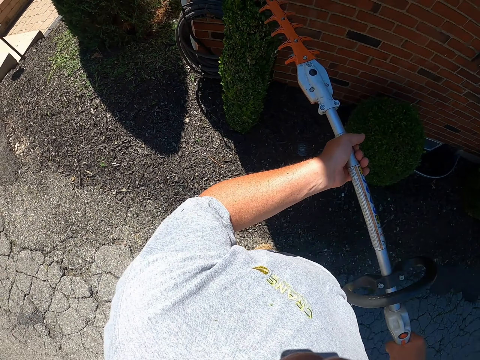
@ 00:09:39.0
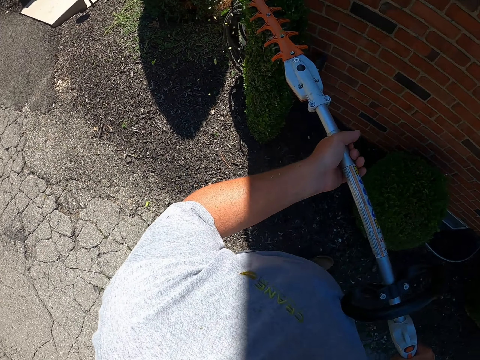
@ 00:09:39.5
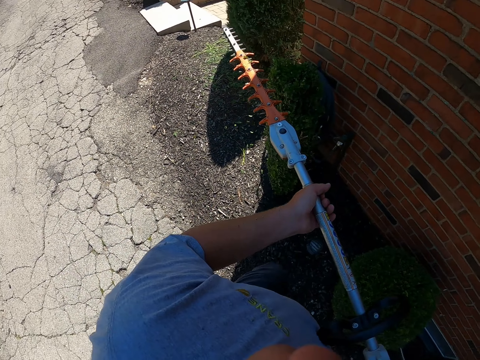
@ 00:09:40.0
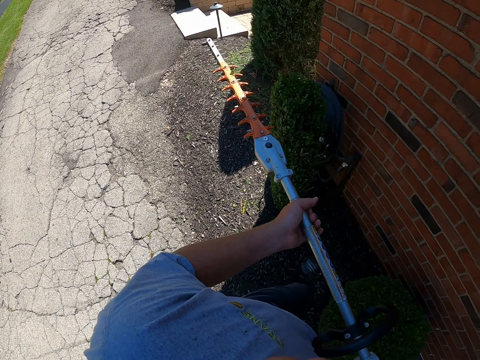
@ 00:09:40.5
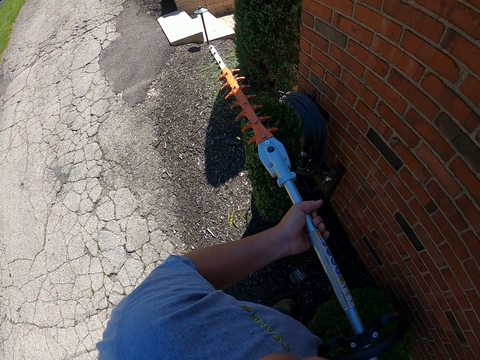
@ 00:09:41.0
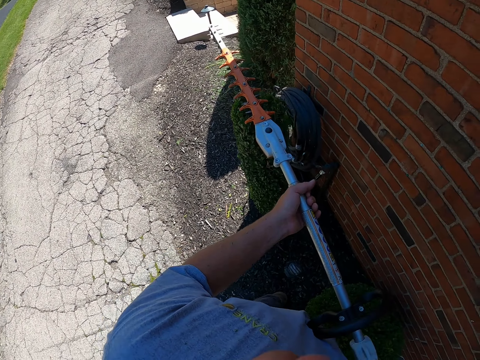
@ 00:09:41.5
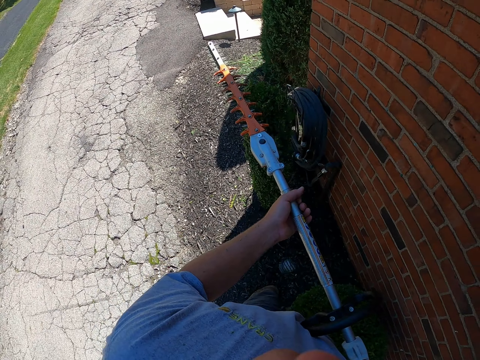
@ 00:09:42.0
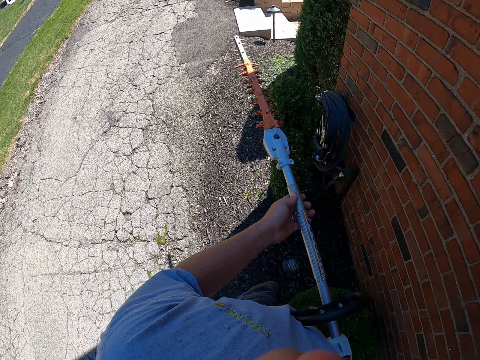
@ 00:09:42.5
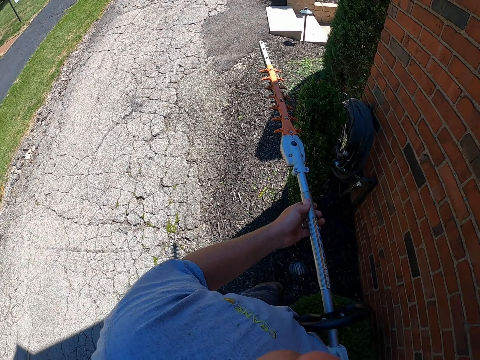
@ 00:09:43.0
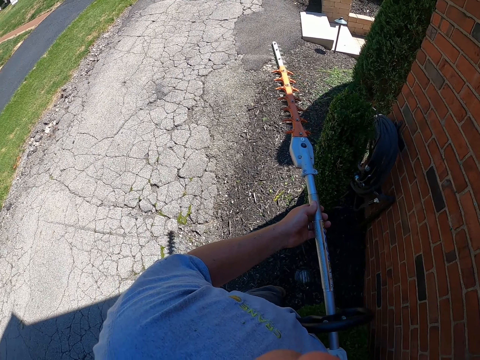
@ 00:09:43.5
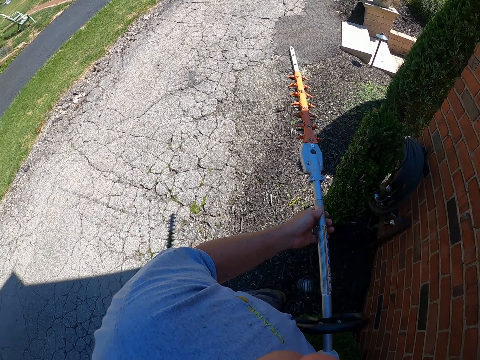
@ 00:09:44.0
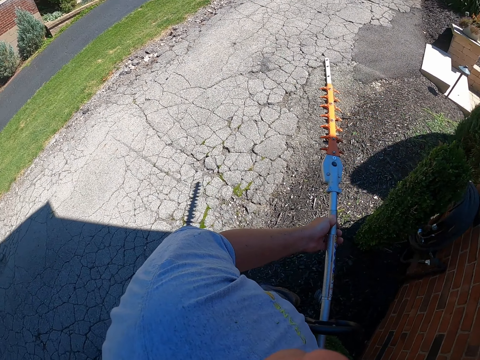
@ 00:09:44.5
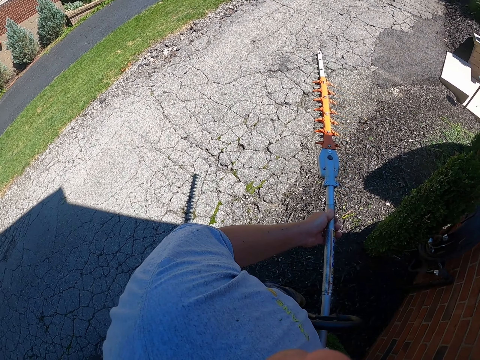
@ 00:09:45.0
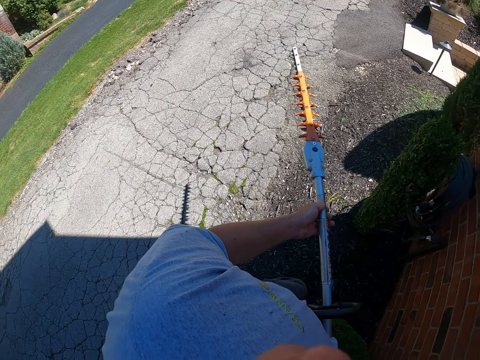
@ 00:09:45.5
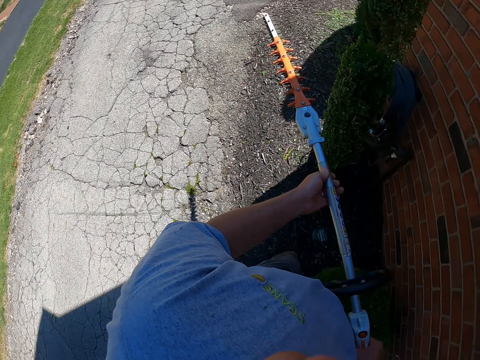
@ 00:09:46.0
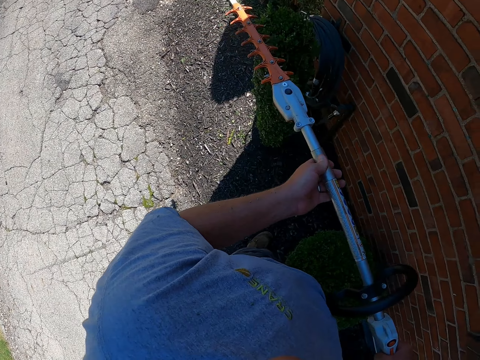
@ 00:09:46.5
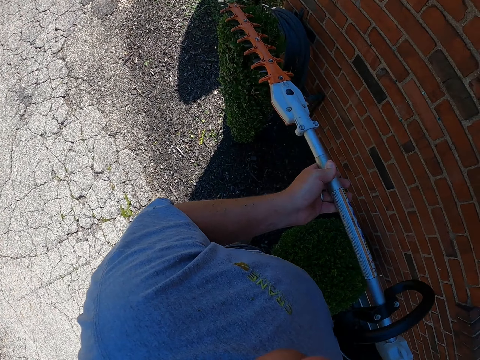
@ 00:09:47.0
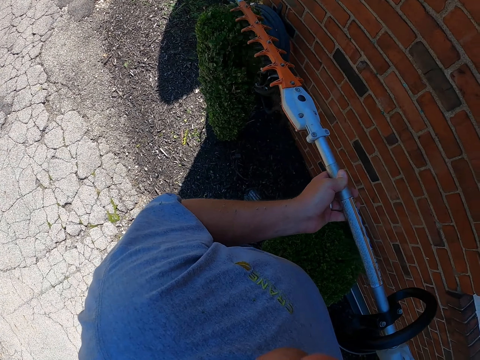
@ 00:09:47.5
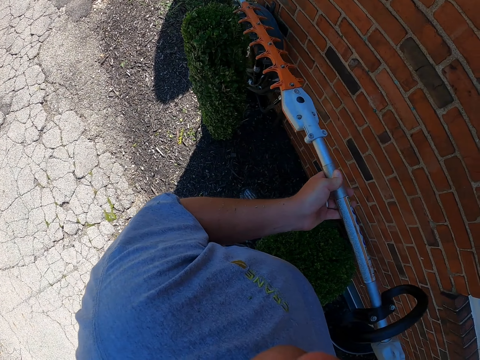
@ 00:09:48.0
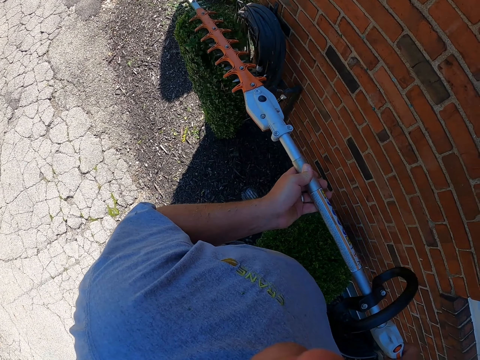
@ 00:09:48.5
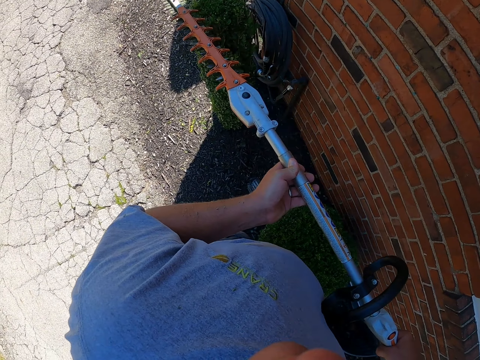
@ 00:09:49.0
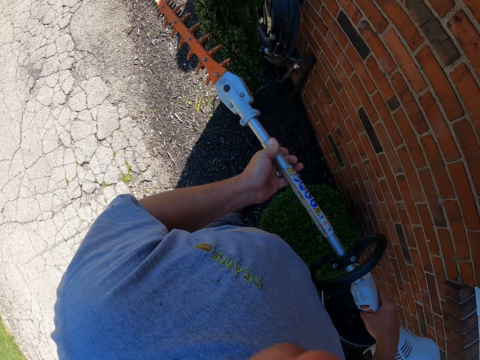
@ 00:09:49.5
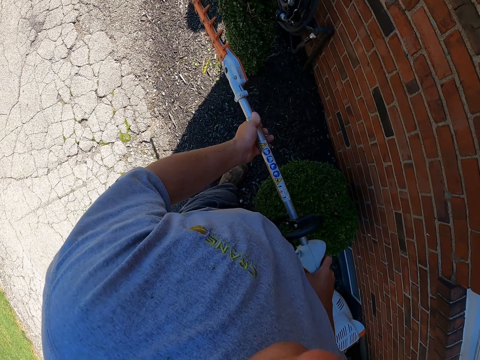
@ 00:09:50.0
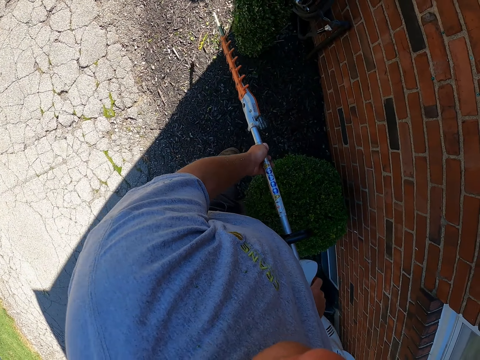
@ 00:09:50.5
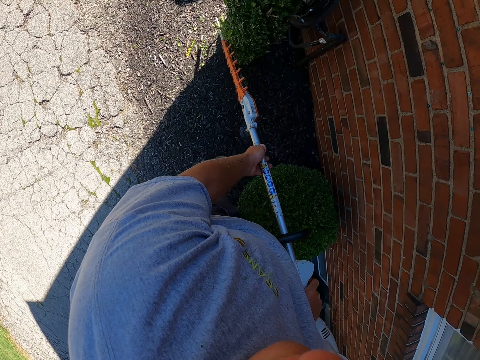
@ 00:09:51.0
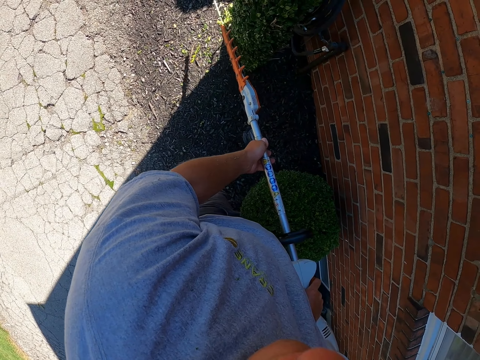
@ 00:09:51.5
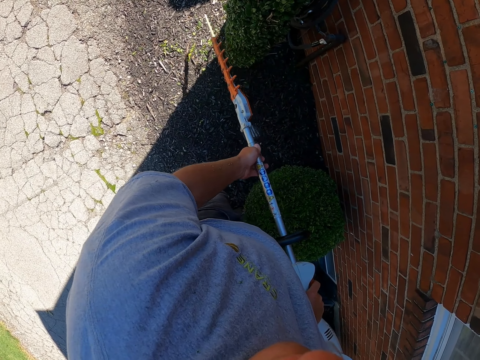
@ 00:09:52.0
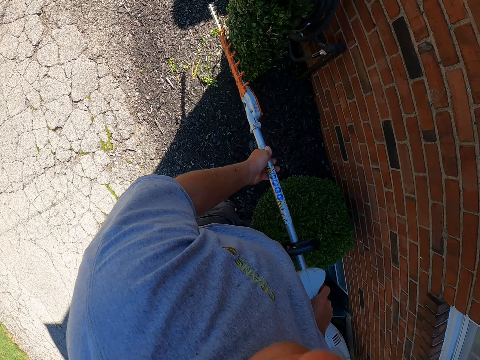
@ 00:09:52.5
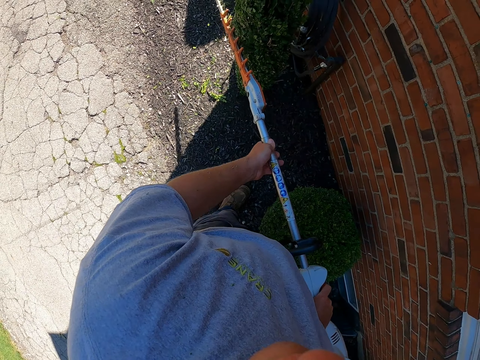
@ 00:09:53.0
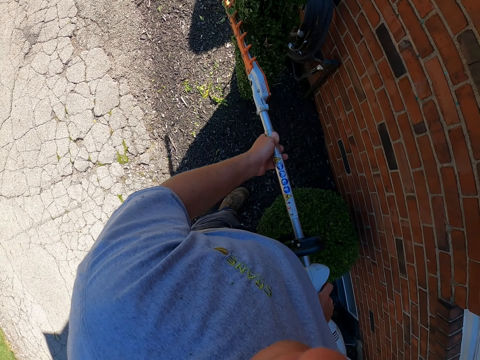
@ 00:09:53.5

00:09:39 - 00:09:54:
The camera wearer trims the tree shrub with a hedge trimmer. He holds the hedge trimmer with his hands. He holds the hedge trimmer. He trims the tree shrub with the hedge trimmer.

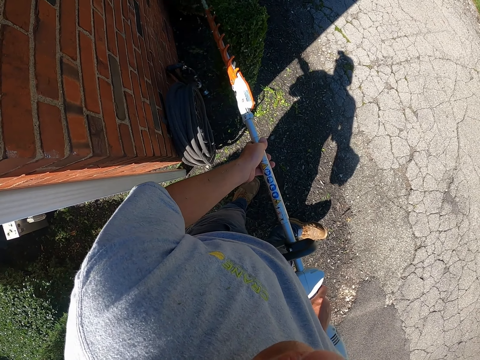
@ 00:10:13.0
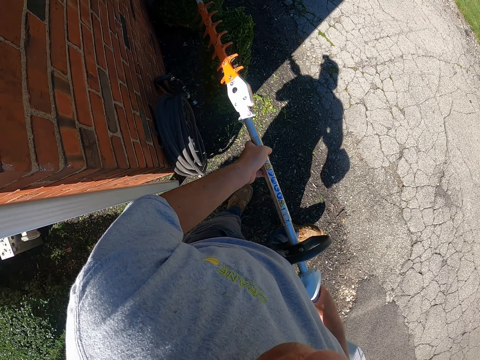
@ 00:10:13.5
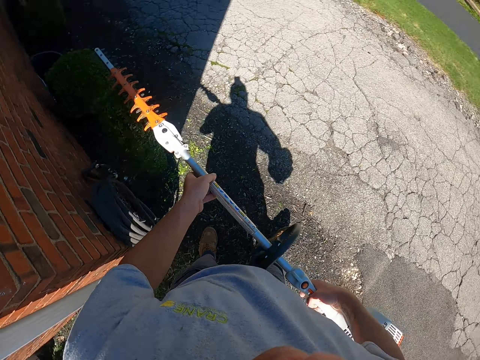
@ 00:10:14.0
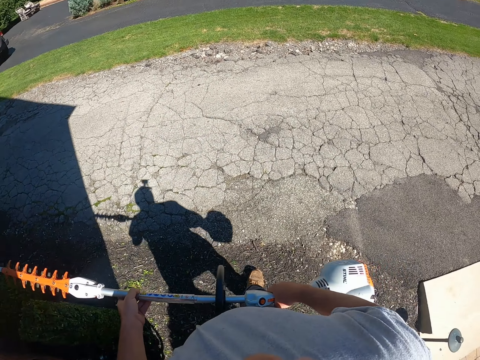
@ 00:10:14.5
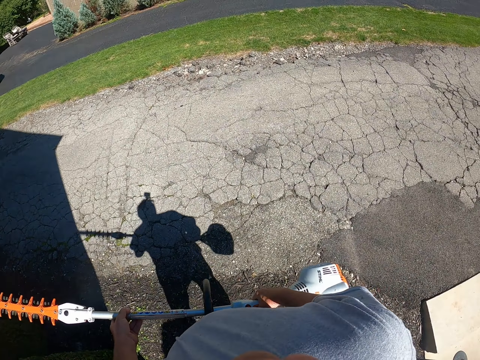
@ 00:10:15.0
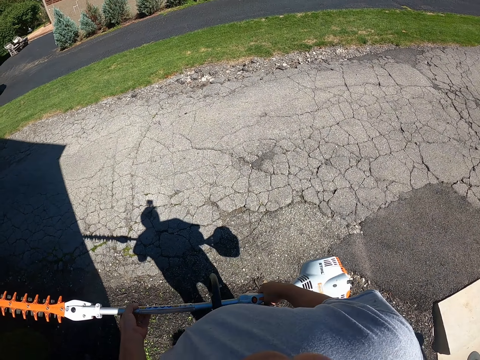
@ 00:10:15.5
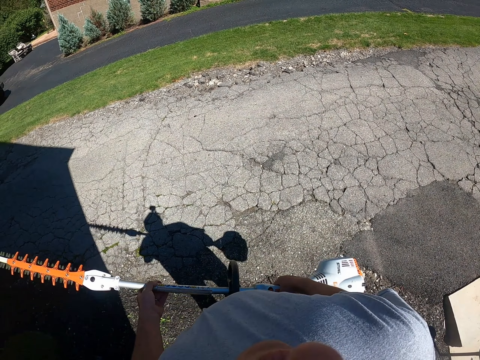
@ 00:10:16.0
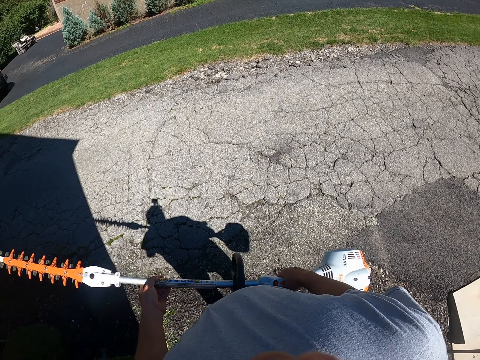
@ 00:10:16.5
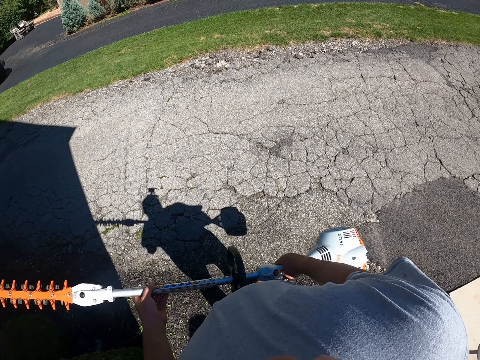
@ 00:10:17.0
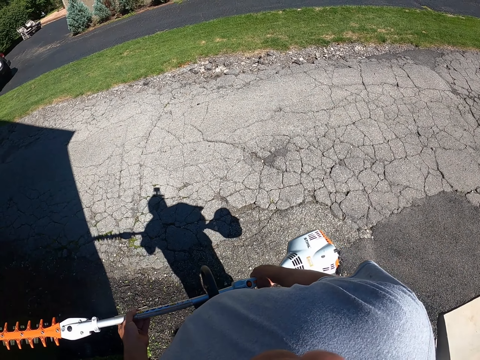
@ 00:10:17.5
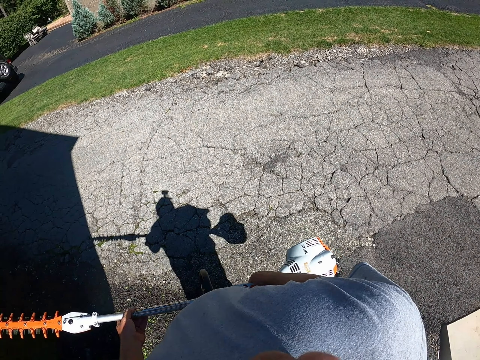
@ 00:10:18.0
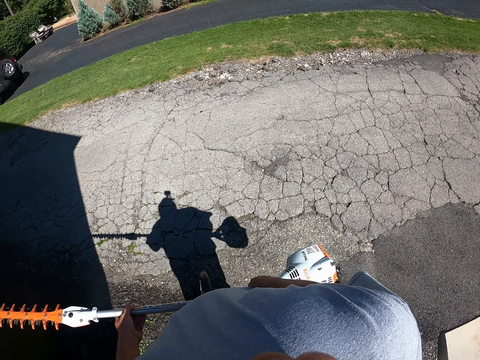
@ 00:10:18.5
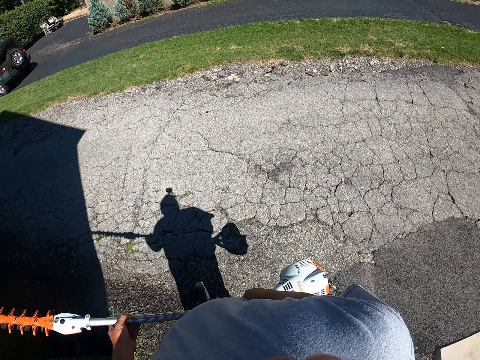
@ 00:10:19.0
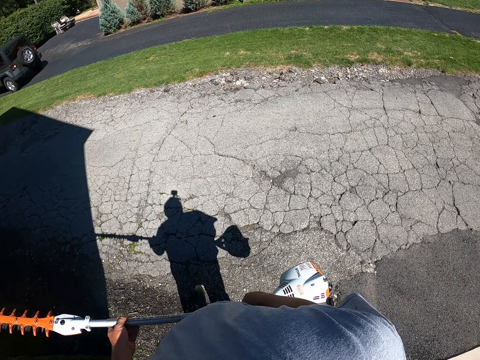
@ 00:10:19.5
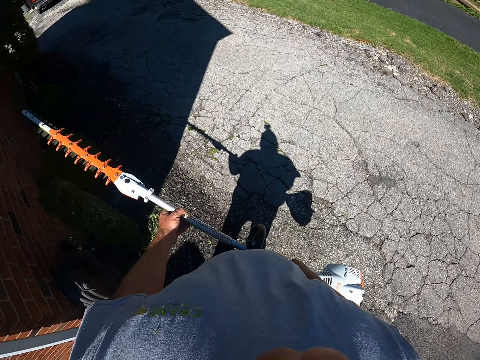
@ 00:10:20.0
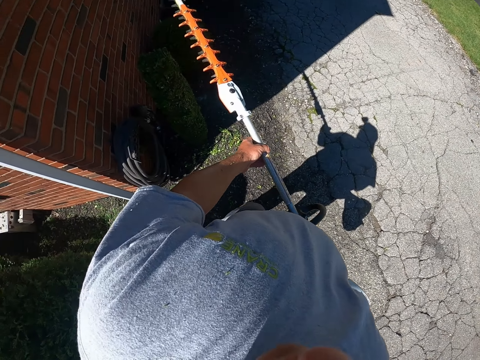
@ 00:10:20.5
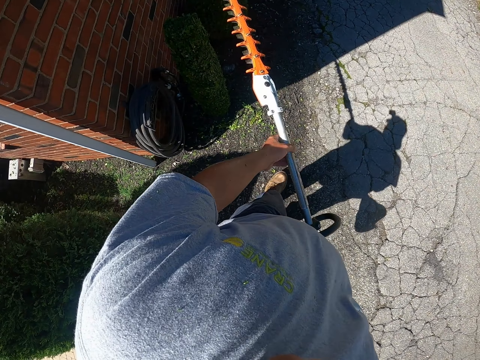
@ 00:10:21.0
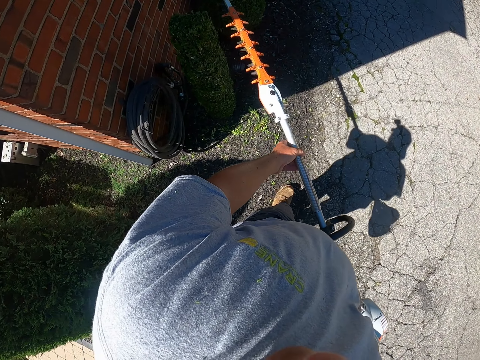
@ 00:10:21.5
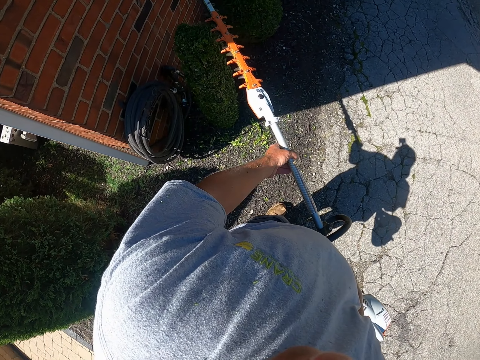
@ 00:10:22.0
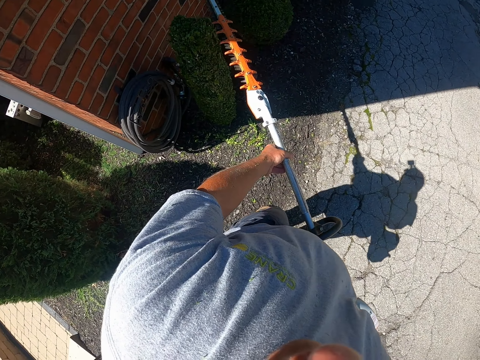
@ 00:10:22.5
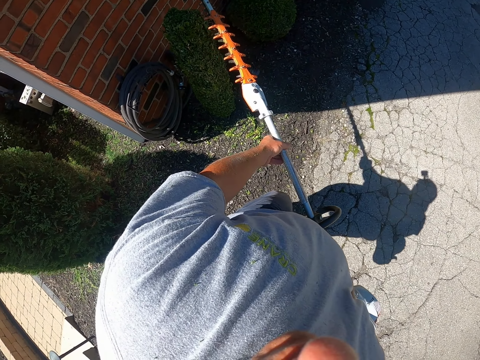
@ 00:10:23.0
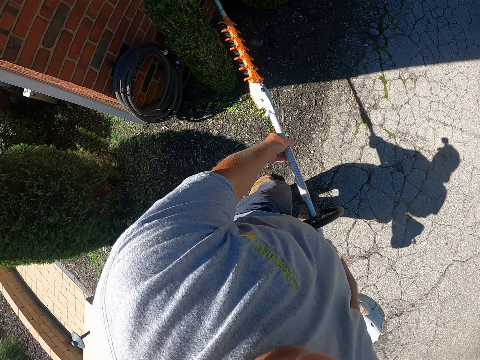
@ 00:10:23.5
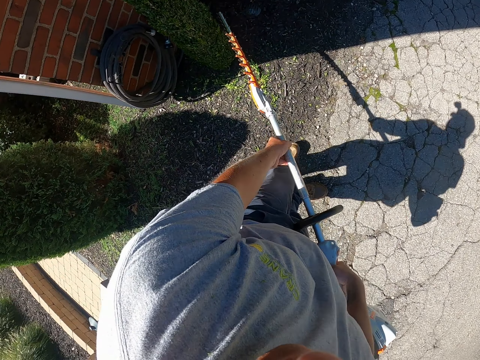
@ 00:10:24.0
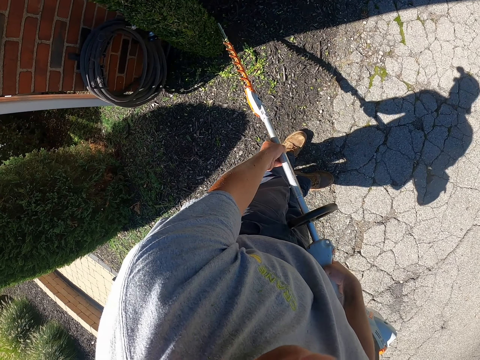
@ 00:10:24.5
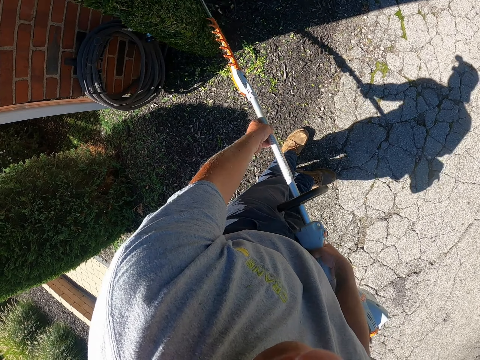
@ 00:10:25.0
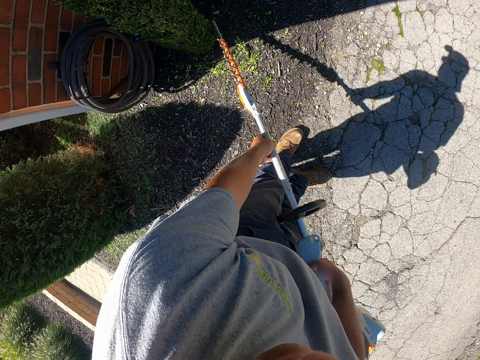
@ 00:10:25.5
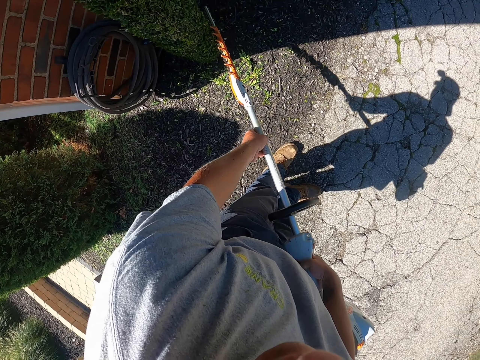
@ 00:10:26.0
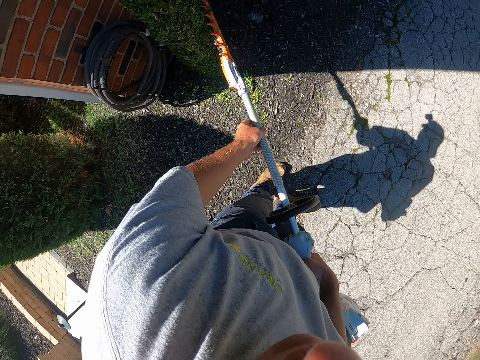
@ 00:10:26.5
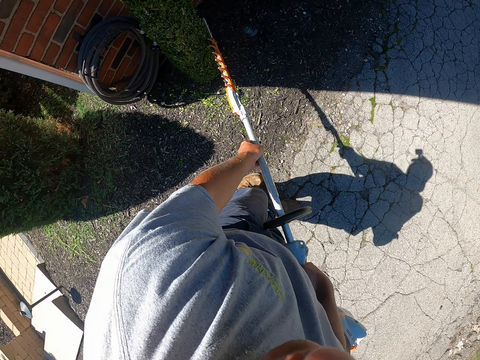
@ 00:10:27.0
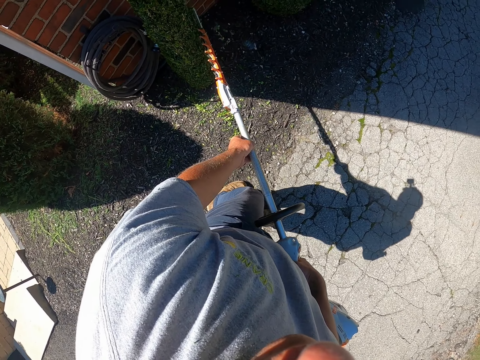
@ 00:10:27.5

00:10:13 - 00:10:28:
The camera wearer holds the hedge trimmer with his hands. He turns around. He walks on the driveway. He cuts the tree shrub with the hedge trimmer.
